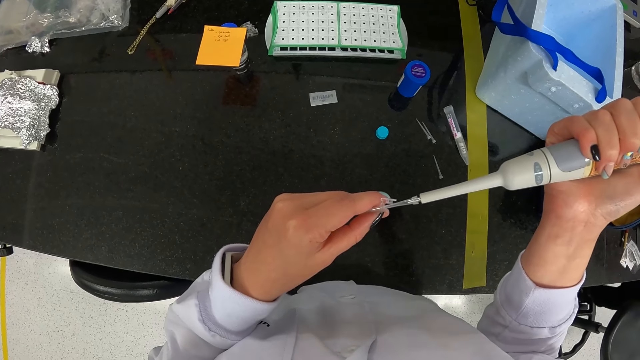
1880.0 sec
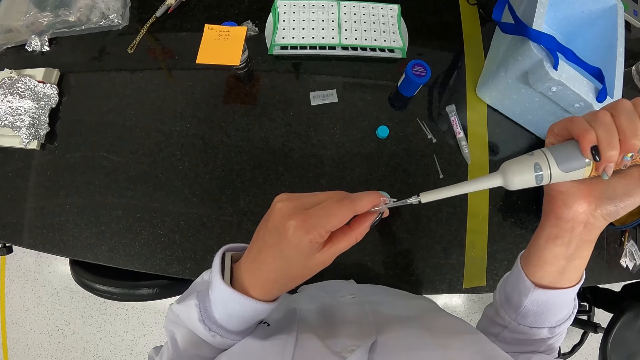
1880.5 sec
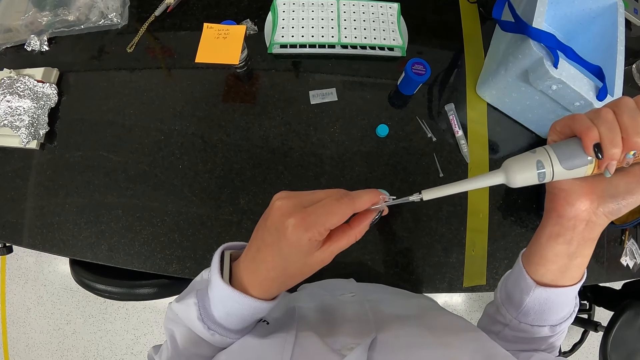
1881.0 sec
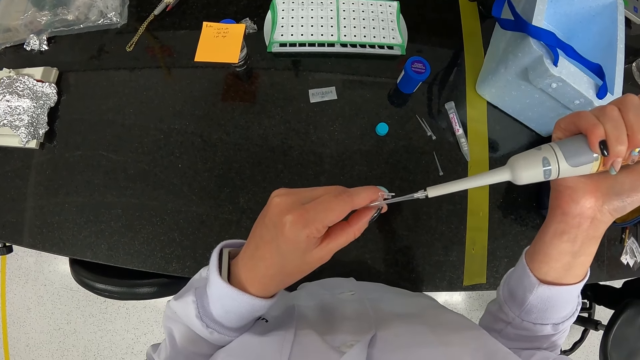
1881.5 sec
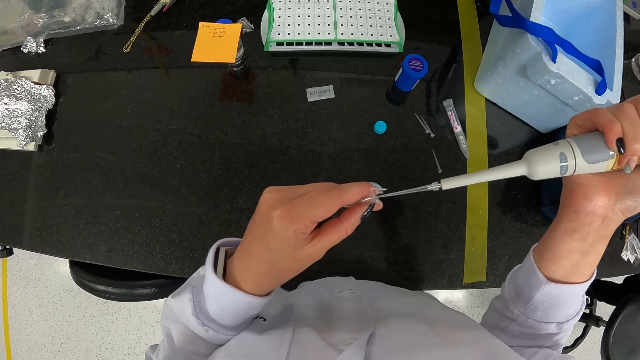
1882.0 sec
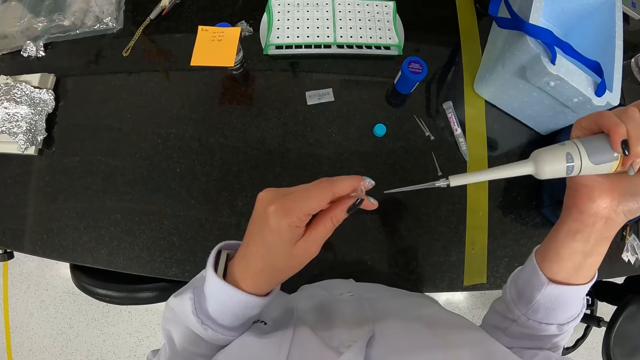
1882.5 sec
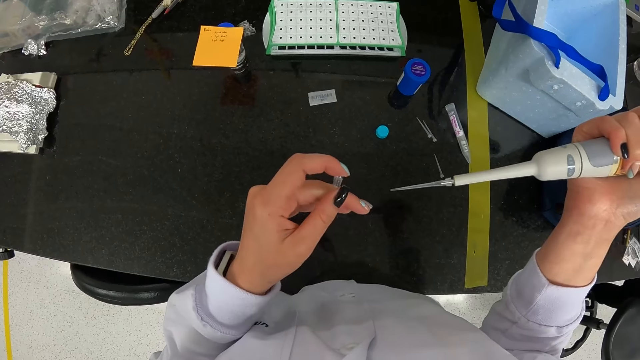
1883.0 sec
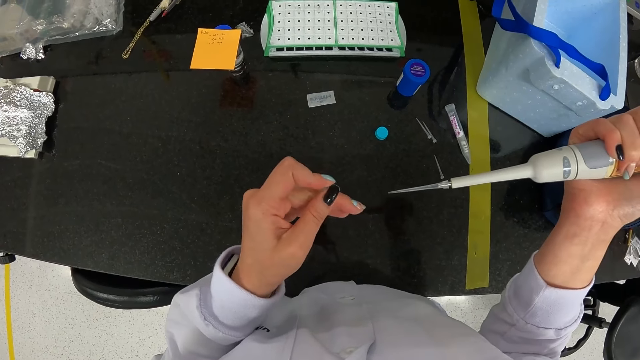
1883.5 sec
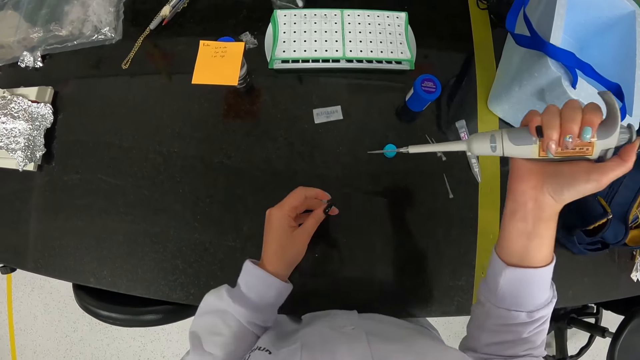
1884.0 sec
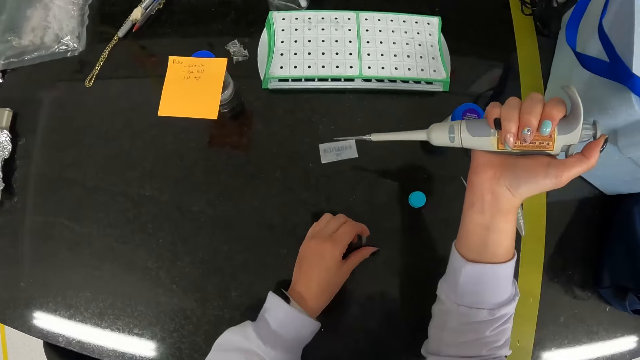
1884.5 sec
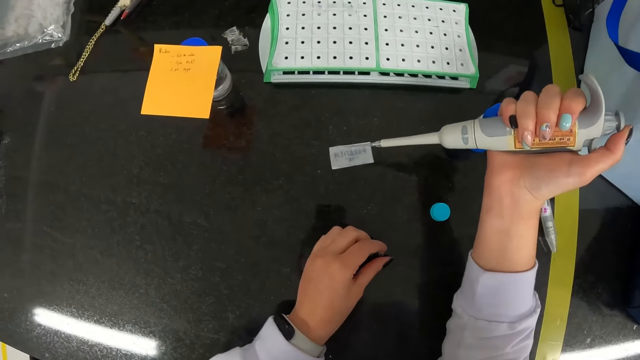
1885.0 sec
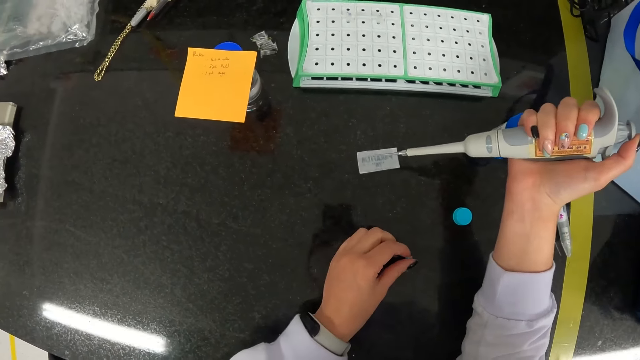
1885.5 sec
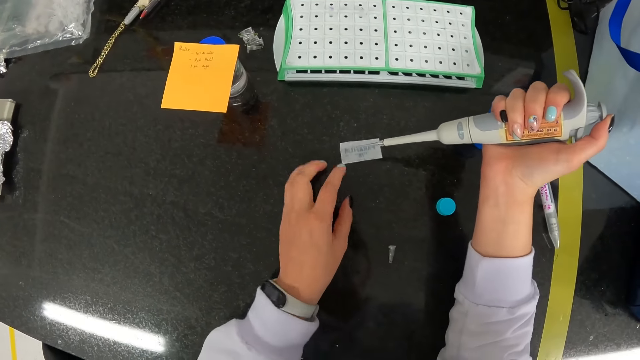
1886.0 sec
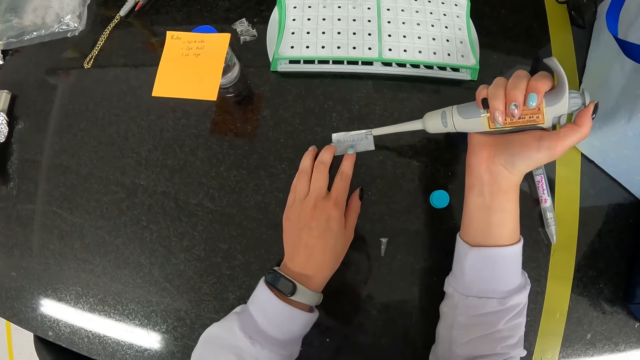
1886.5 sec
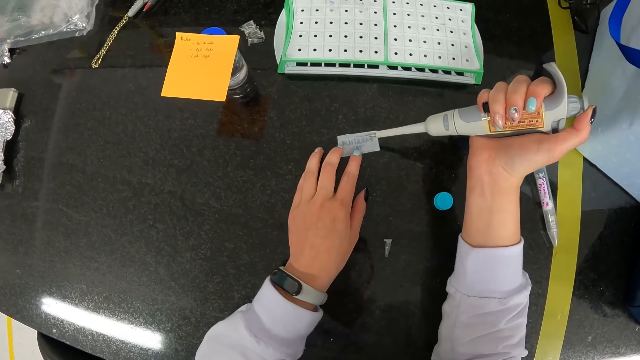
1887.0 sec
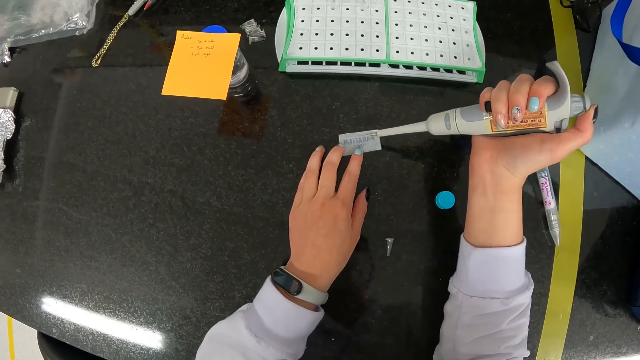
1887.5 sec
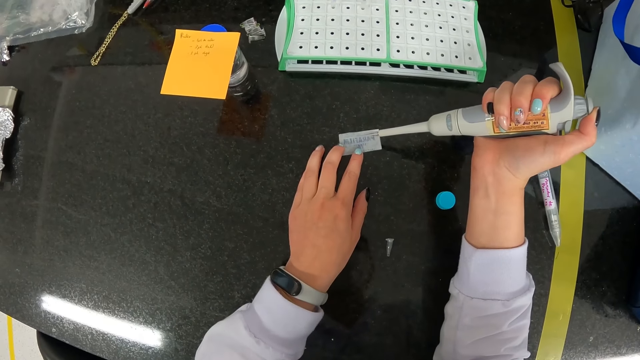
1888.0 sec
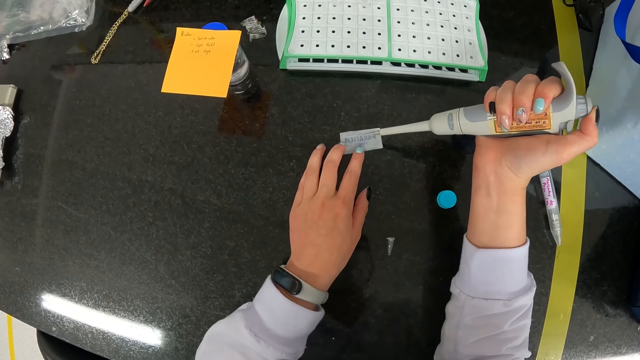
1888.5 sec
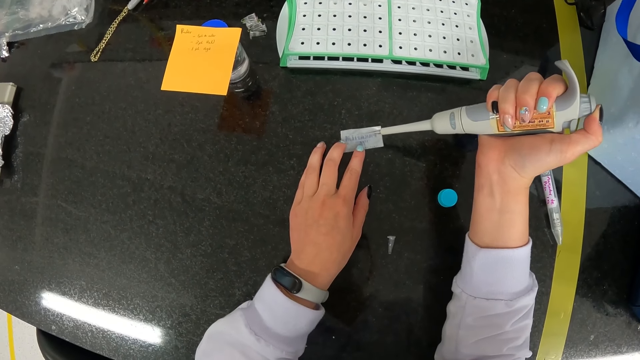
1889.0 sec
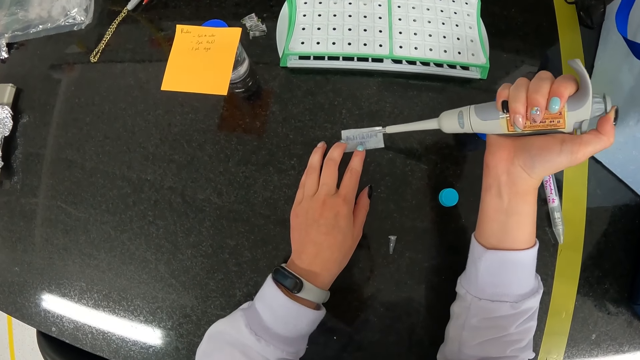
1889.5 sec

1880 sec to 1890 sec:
The camera wearer closes a tube. They put the tube on the table. They hold a pipette. They put the specimen on the sticker.

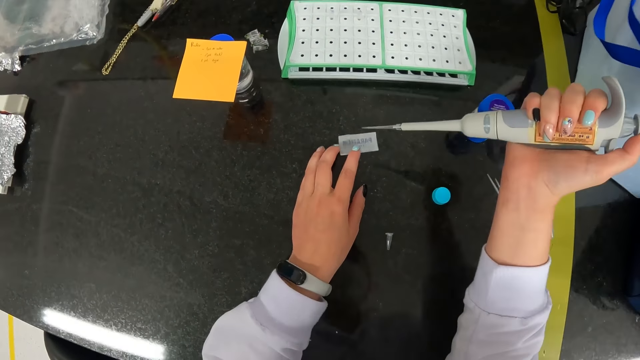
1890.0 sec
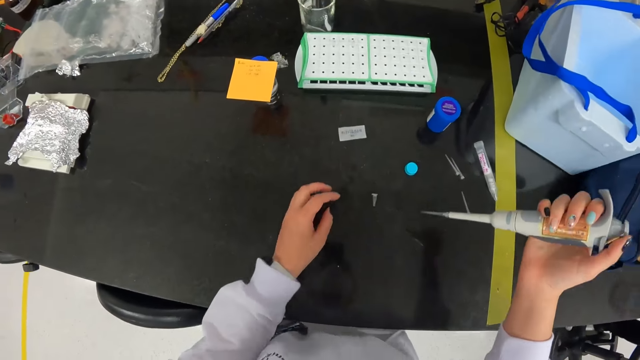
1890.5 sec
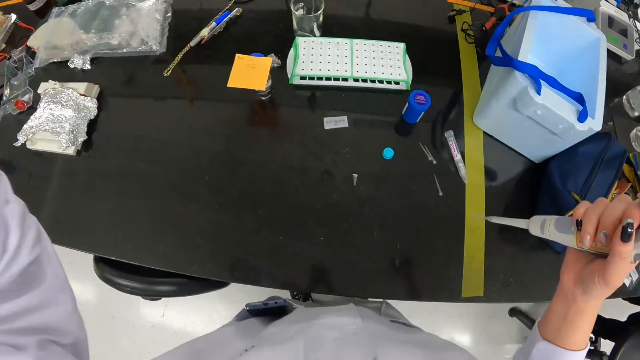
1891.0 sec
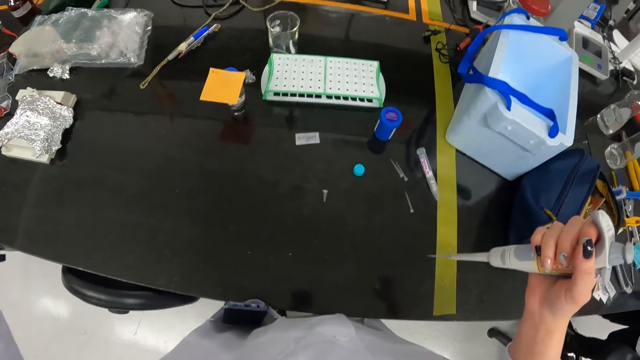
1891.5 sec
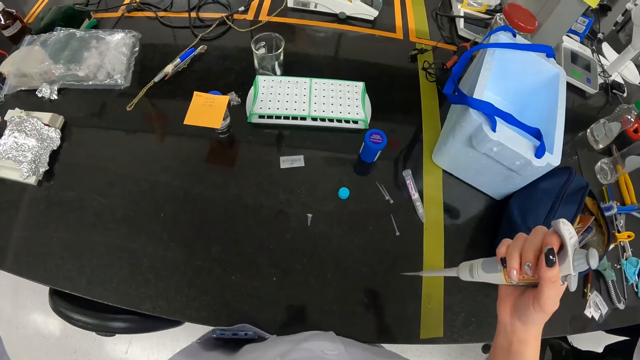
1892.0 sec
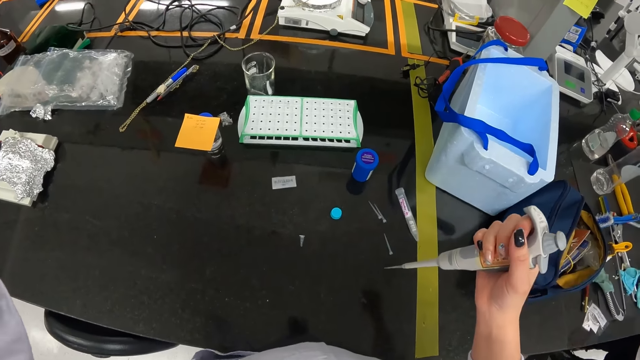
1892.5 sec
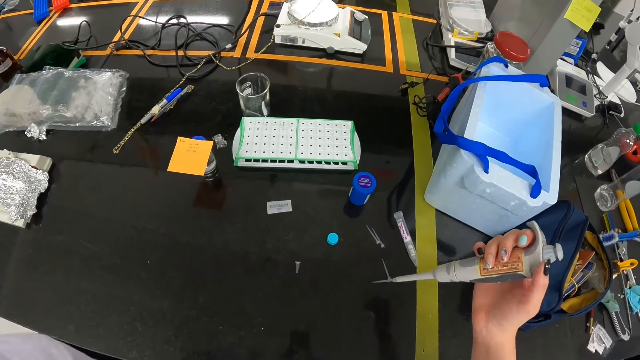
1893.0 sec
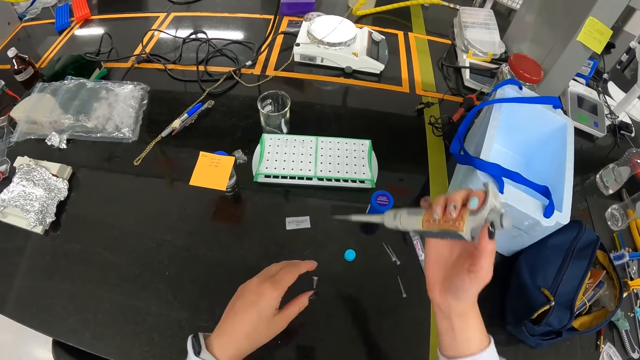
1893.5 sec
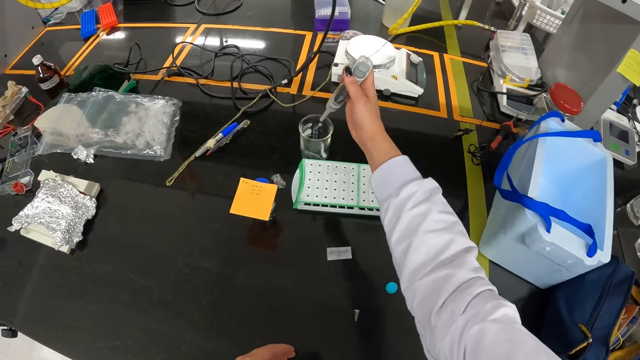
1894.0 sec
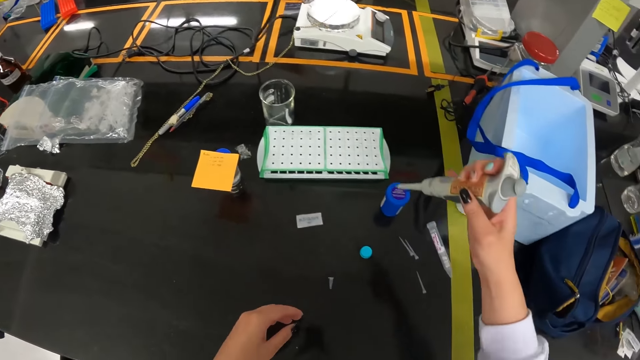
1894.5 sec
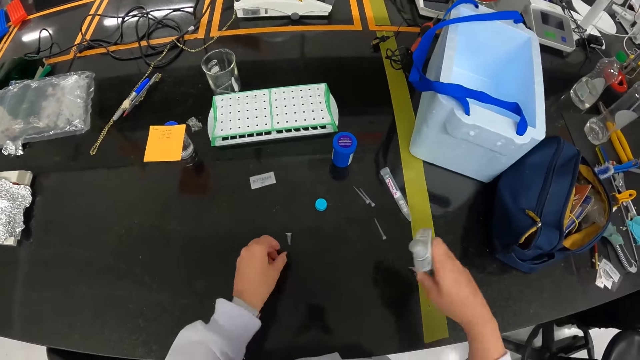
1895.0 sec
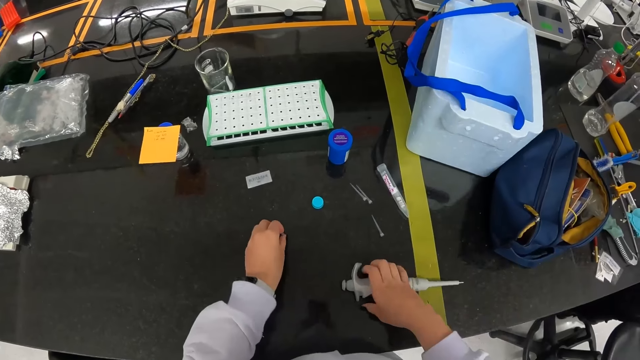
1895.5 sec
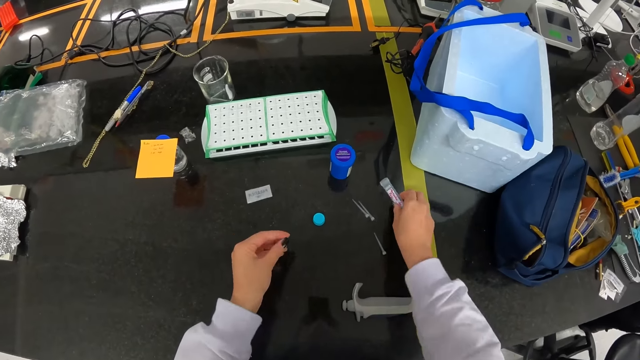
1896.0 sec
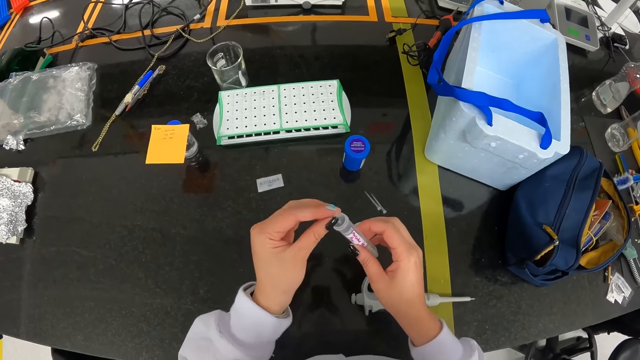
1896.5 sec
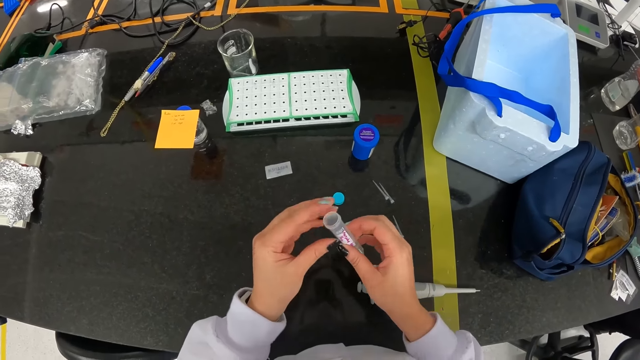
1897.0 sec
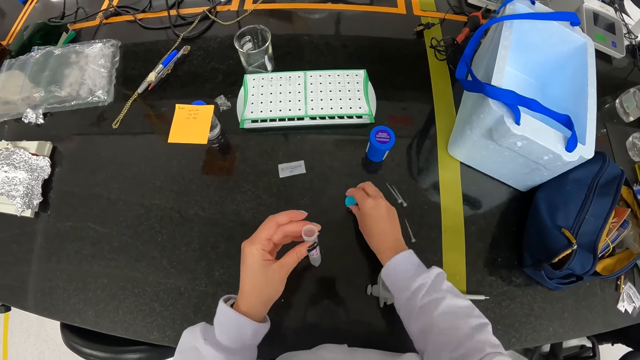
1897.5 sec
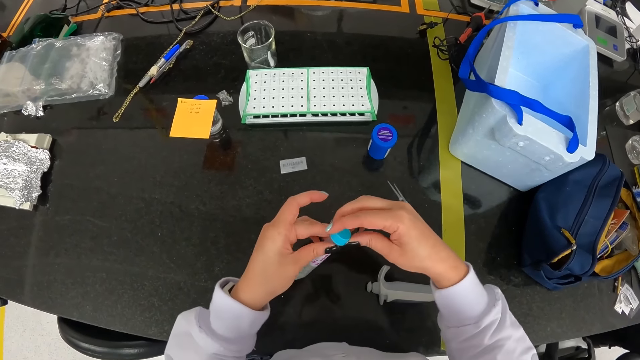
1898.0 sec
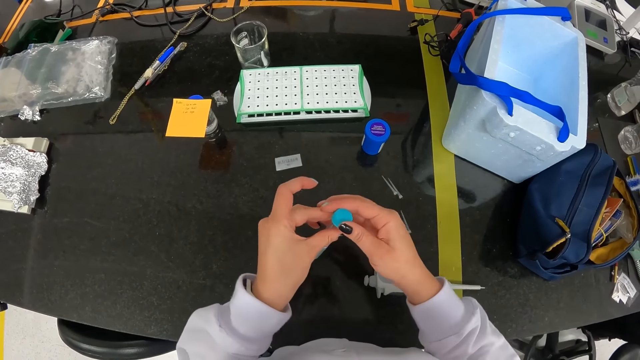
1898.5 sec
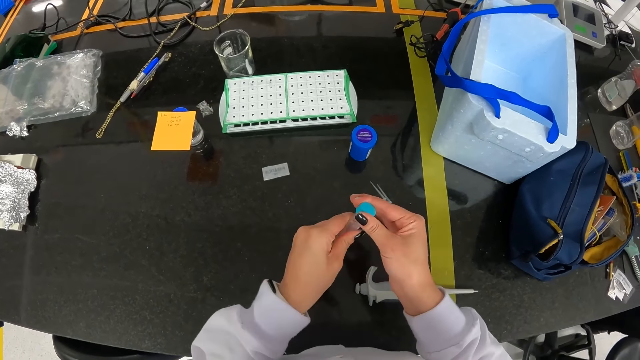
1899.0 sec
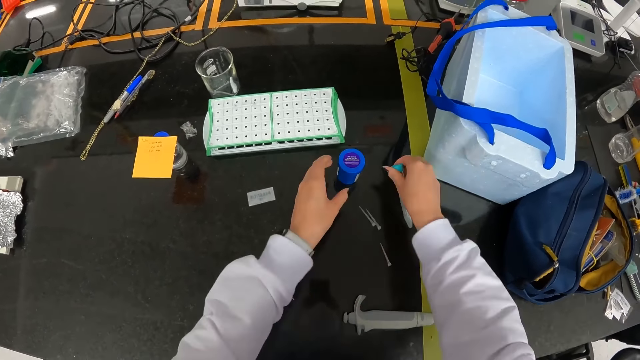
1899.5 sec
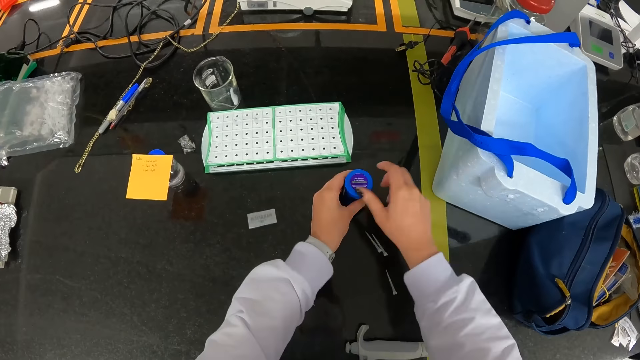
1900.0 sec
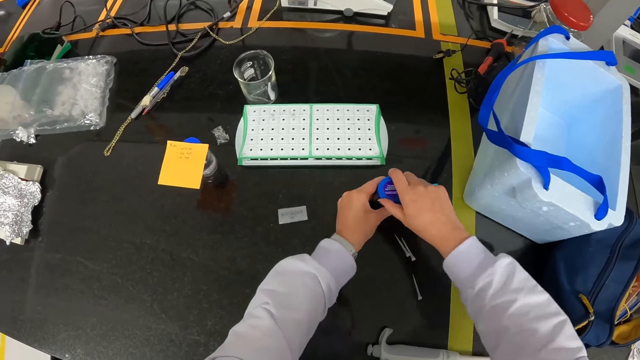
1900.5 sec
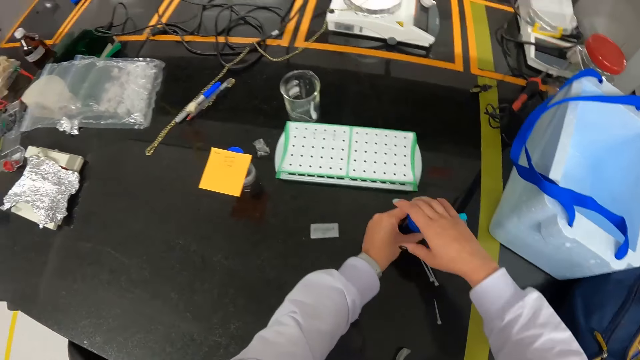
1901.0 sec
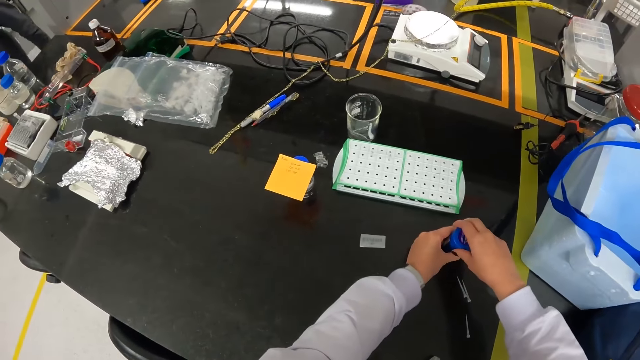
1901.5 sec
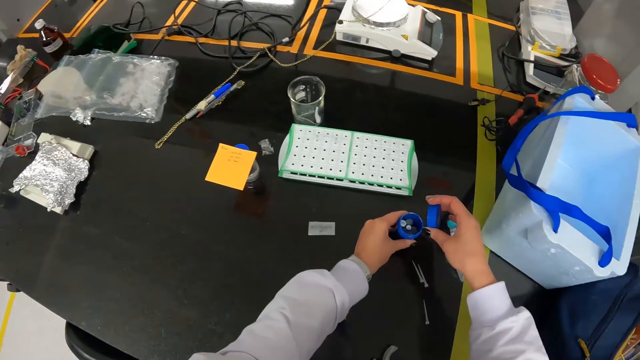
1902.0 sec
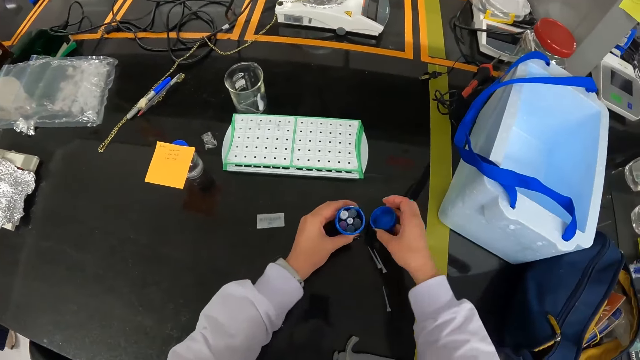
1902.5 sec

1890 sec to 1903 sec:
The camera wearer adjusts a camera. They hold a pipette. They drop a syringe in a glass. They pick up a tube on the table. They place the pipette on the table. They drop the tube in the test tube. They pick up a lid on the table. They close the test tube. They close it again. They place the test tube on the table. They open a container.
